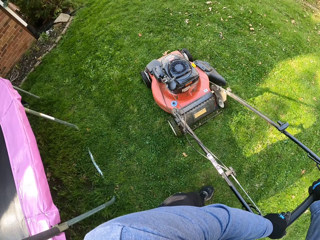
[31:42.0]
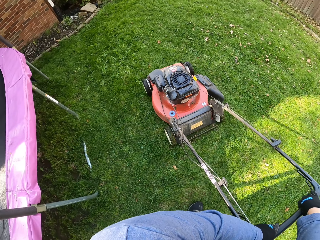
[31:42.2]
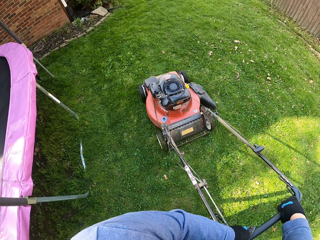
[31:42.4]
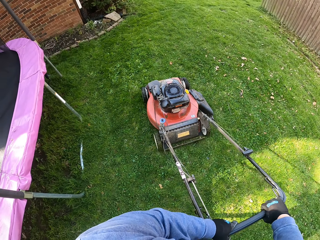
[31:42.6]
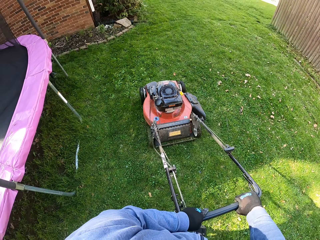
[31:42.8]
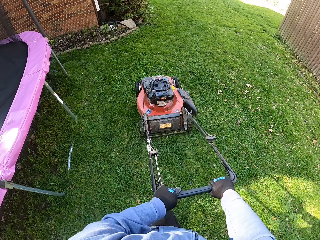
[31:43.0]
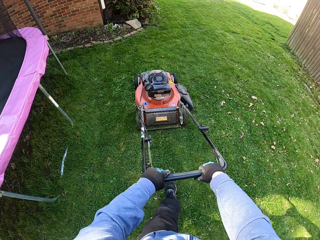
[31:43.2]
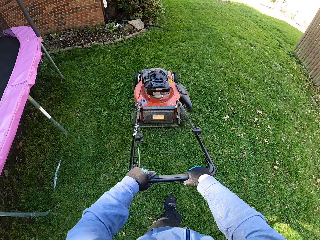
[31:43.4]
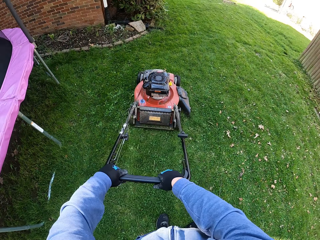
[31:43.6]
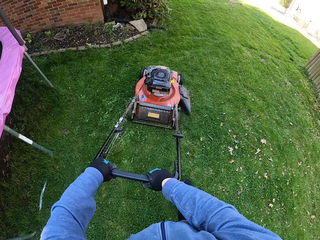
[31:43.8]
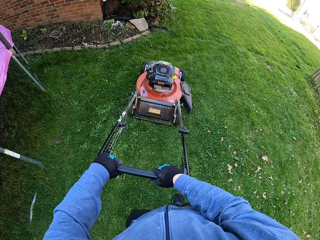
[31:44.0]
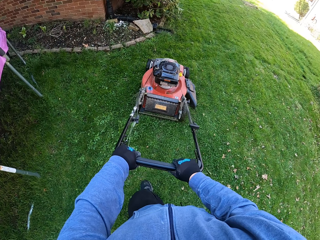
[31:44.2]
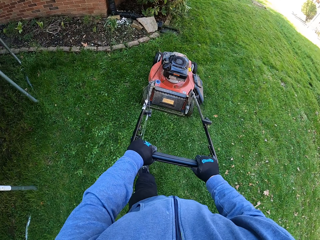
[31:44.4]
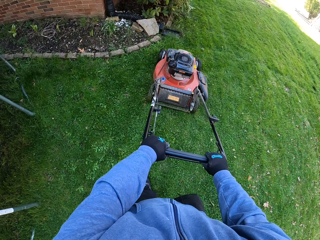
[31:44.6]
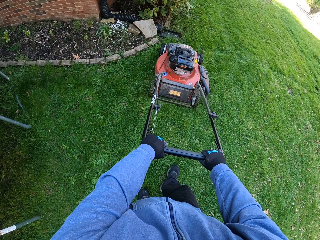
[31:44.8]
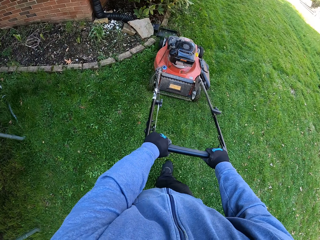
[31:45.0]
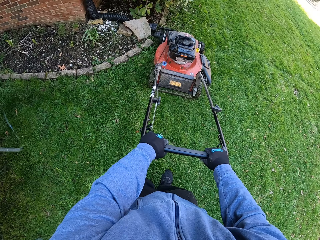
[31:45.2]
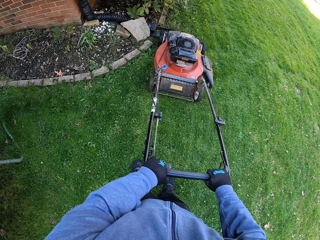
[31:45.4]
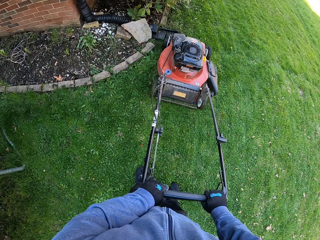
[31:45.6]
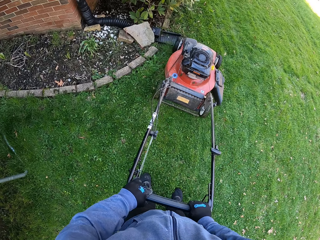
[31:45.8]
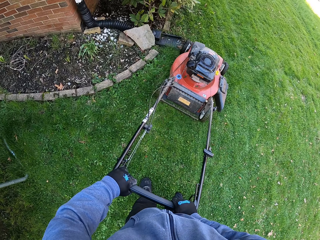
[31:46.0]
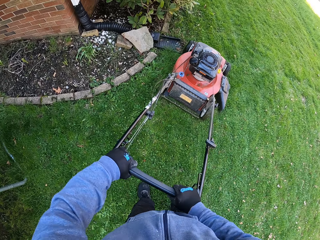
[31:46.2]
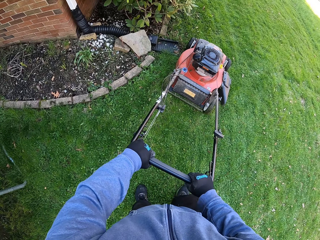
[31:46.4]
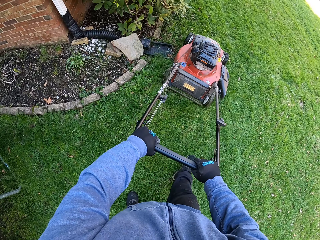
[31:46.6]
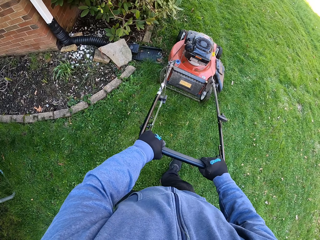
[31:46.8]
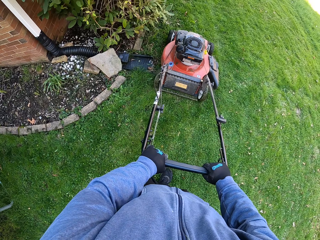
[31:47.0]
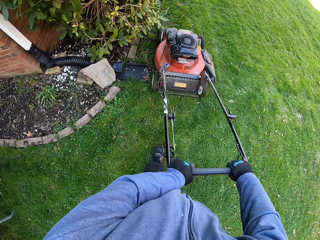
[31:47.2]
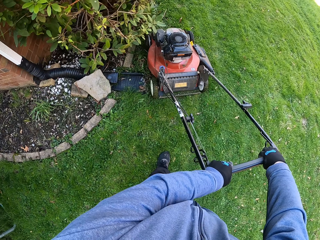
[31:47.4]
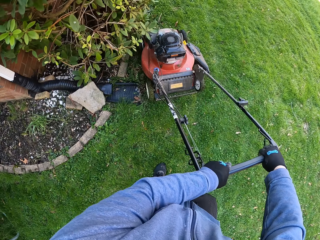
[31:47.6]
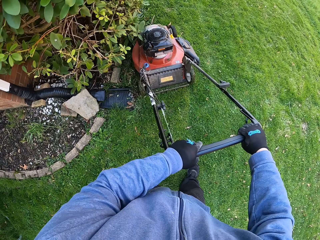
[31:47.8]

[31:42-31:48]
The camera wearer cuts grass with a lawn mower.

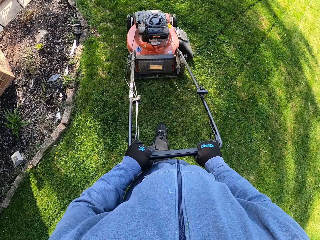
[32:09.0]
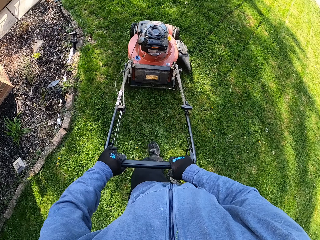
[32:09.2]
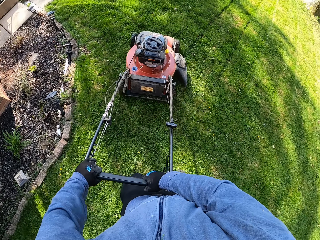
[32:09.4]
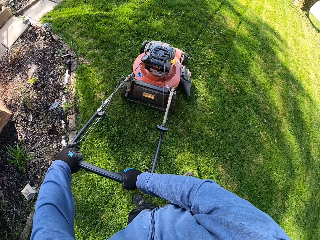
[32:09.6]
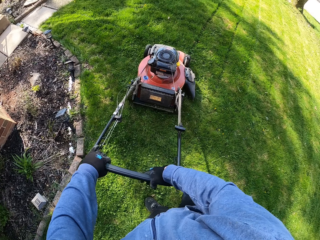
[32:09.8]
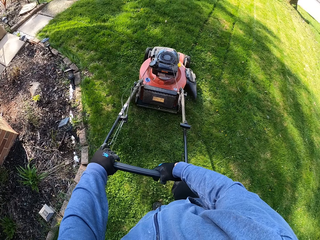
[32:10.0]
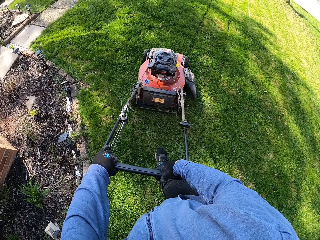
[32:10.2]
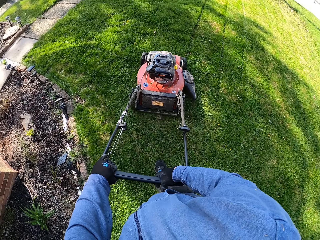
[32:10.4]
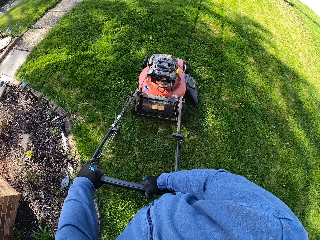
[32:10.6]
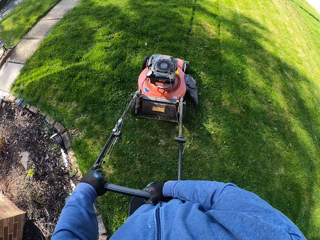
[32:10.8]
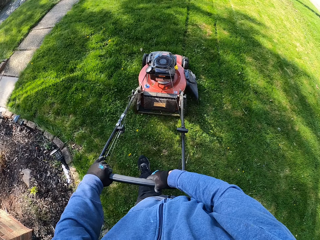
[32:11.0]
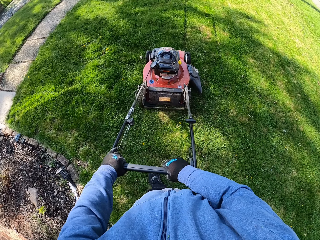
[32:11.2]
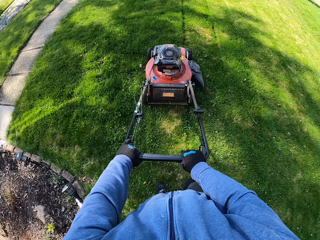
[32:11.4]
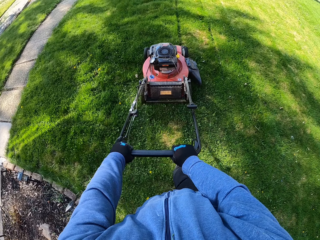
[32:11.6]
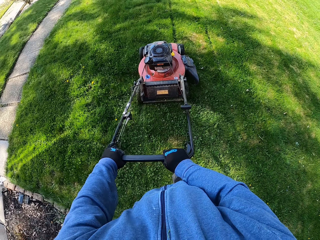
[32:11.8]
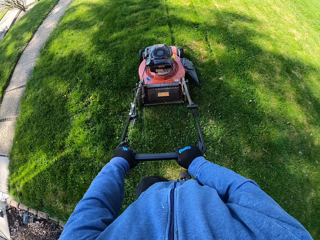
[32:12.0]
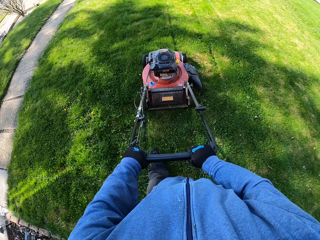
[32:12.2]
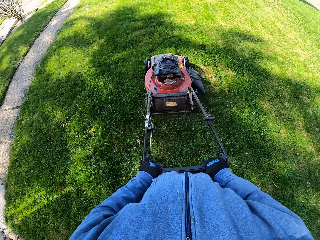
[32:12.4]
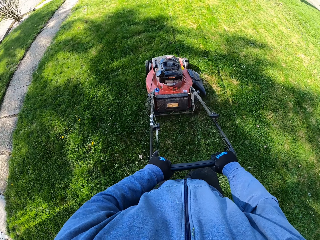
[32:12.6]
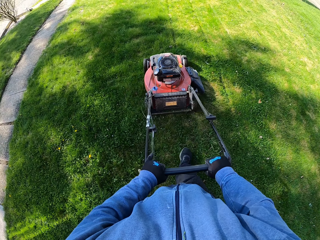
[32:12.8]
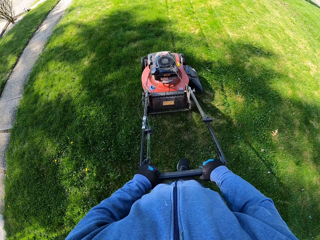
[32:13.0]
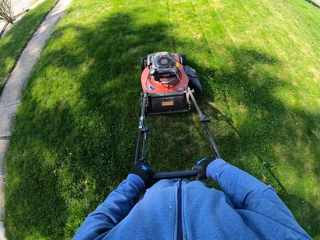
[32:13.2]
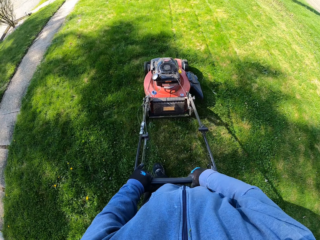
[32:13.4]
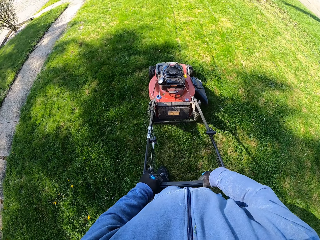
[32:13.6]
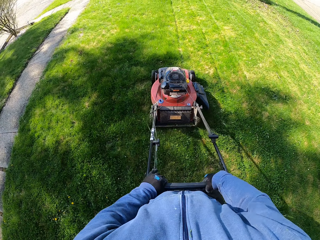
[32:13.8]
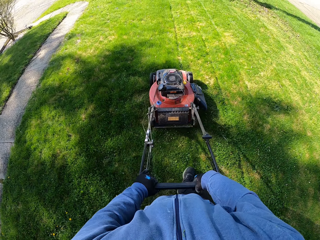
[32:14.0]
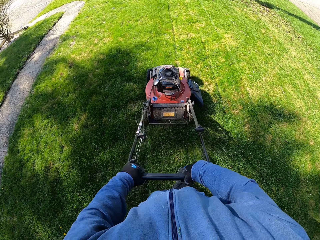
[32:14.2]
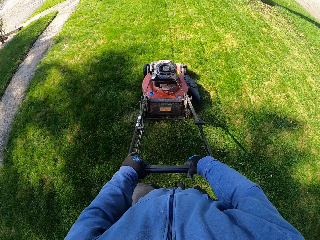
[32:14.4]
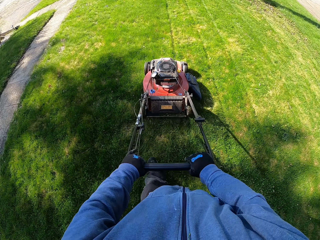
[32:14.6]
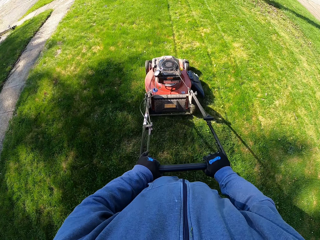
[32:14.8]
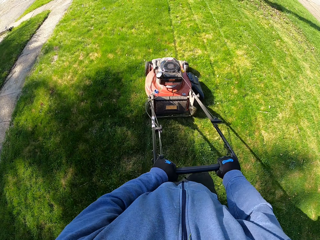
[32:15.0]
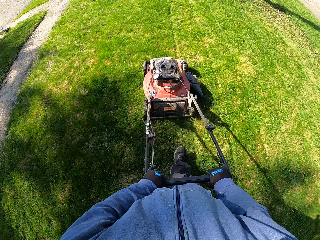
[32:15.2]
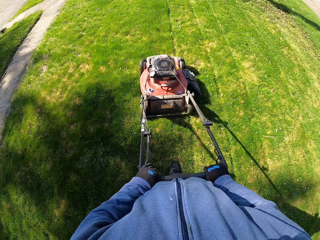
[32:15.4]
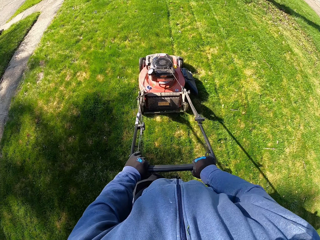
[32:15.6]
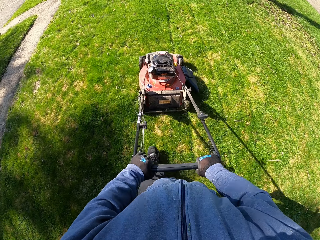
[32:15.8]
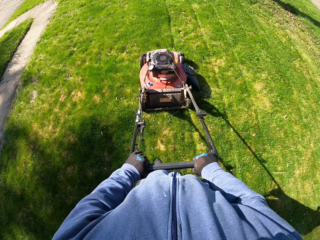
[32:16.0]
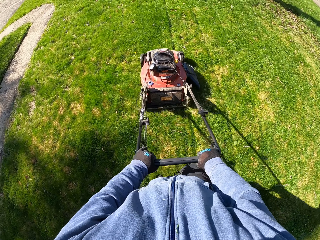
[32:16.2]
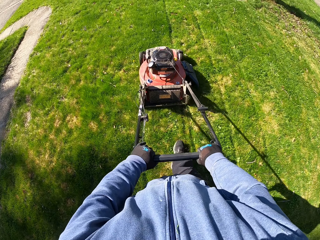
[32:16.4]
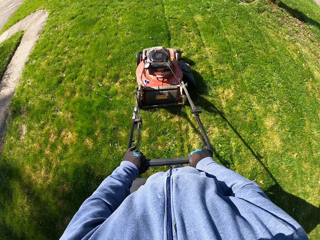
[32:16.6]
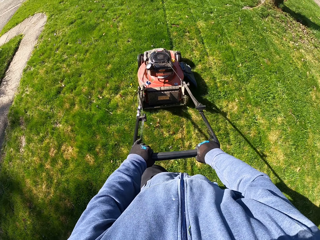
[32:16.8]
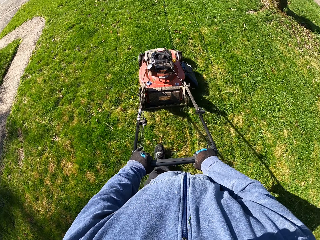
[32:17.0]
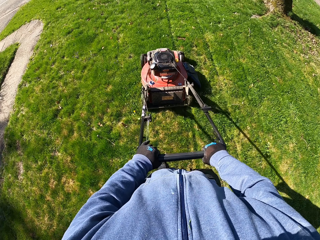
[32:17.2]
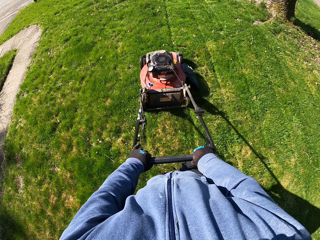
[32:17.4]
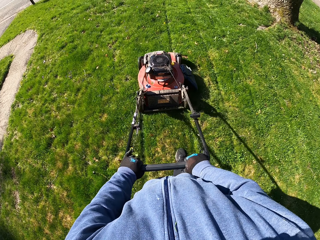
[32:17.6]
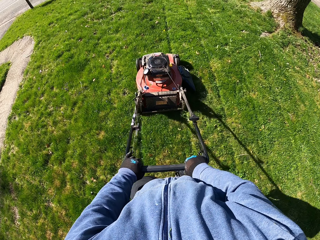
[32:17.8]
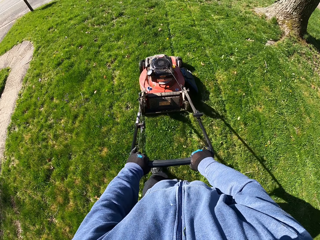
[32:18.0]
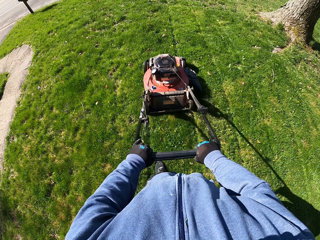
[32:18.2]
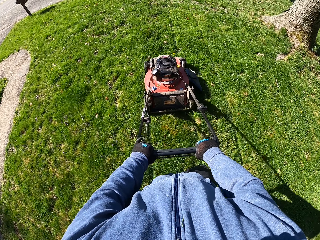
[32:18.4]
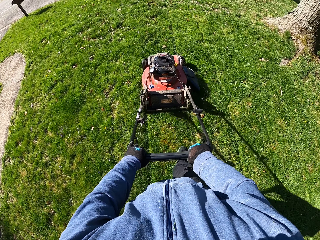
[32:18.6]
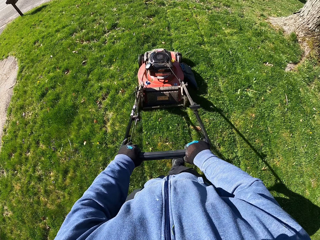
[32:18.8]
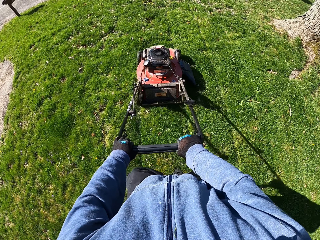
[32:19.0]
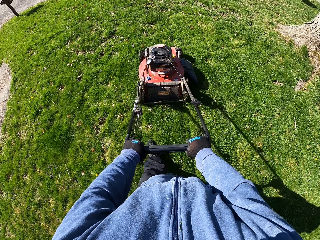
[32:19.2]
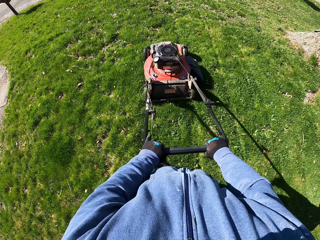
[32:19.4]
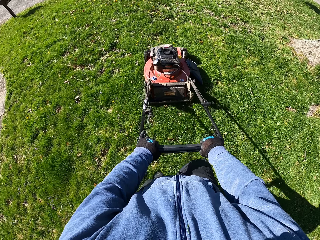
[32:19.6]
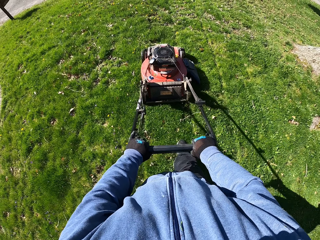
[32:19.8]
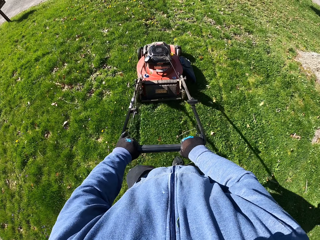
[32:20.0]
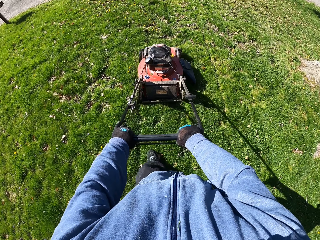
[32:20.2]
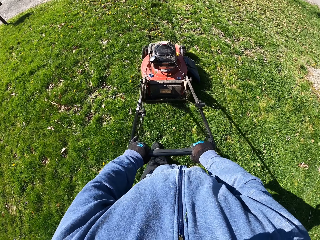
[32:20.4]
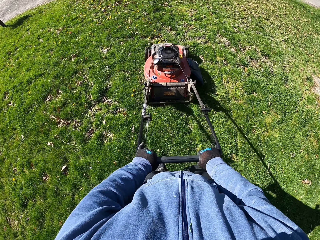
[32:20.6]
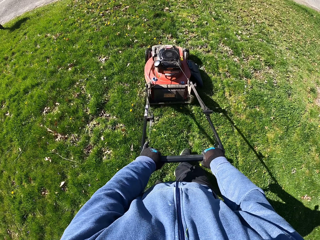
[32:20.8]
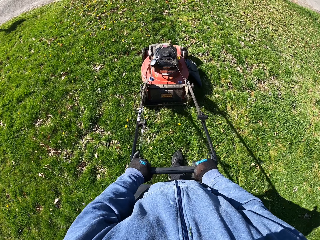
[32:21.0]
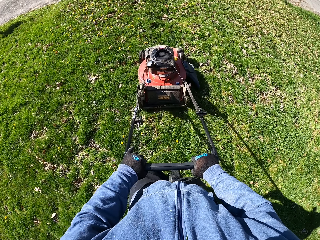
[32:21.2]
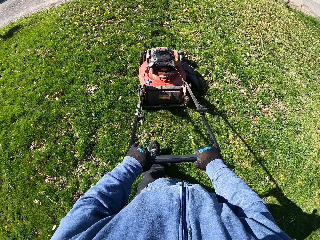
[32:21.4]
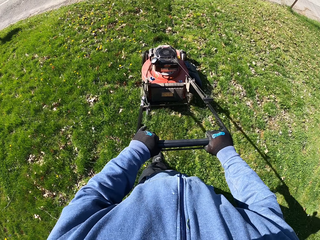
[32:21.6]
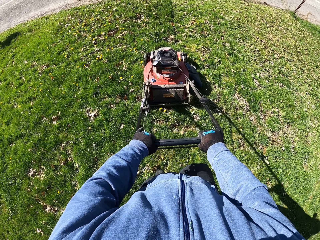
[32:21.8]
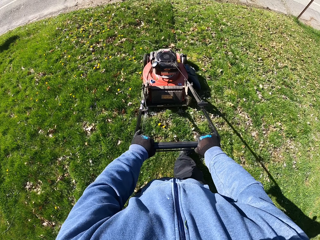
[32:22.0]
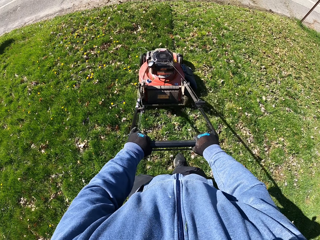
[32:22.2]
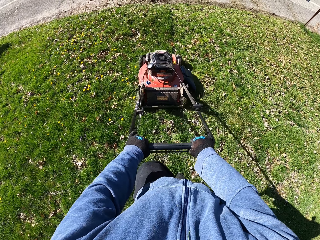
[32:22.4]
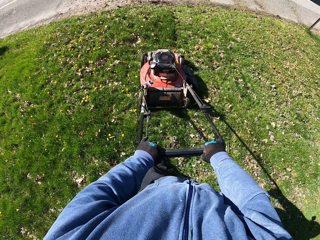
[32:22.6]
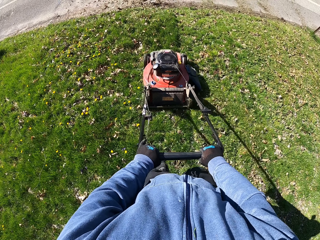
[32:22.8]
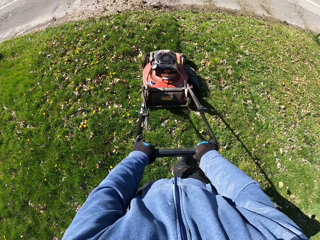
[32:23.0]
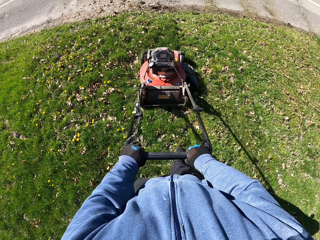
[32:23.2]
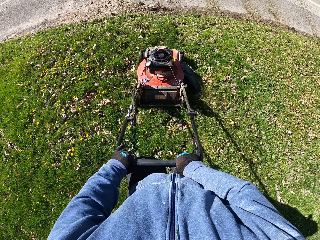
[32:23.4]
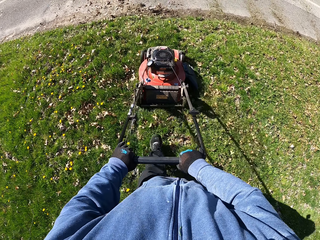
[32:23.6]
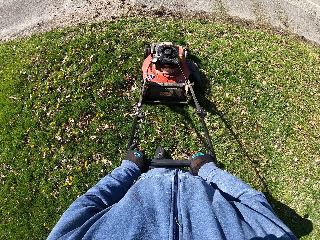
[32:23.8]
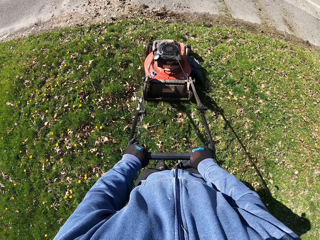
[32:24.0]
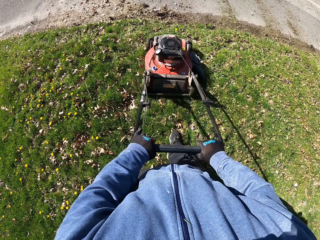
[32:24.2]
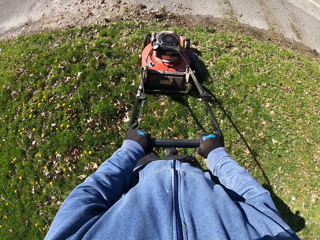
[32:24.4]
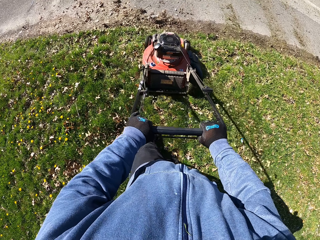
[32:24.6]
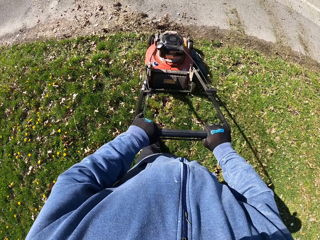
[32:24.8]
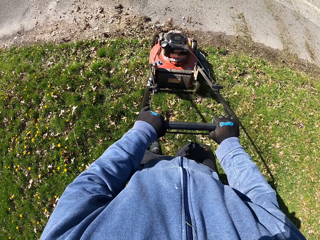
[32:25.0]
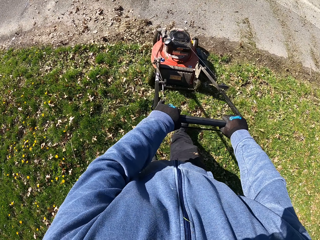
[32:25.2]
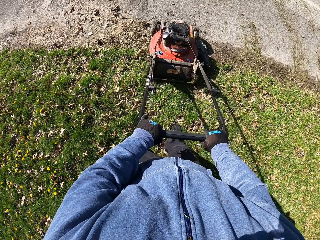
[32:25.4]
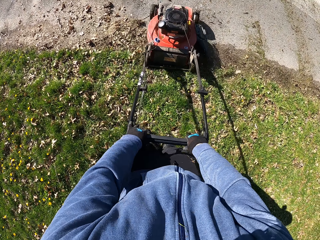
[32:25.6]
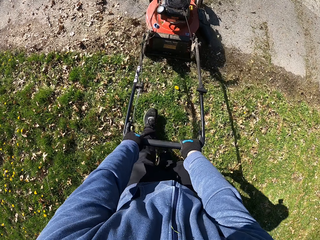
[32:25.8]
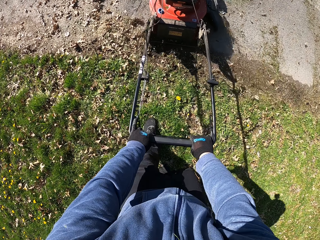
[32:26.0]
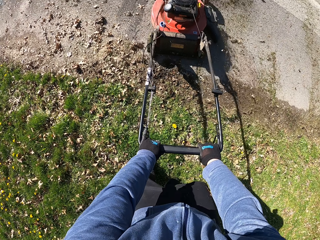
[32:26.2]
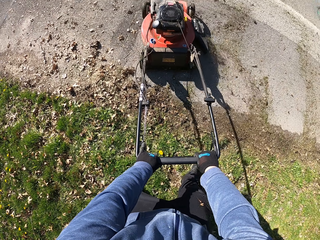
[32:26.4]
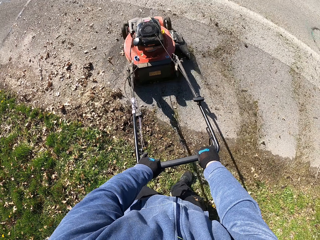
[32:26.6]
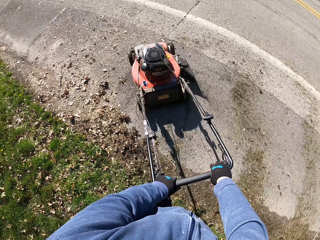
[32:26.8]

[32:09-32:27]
The camera wearer turns the lawn mower. They cut the grass with the lawn mower. They turn the lawn mower on a pathway.
